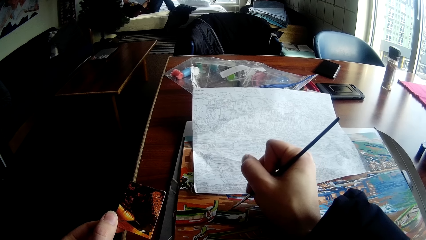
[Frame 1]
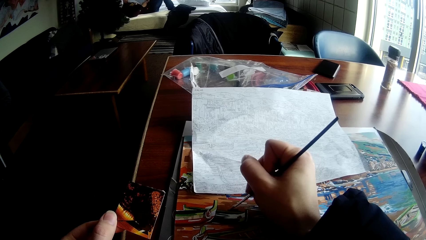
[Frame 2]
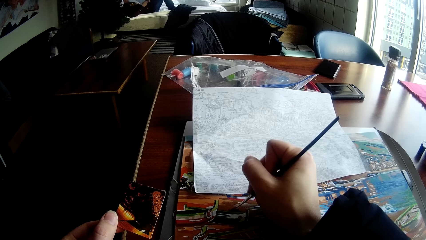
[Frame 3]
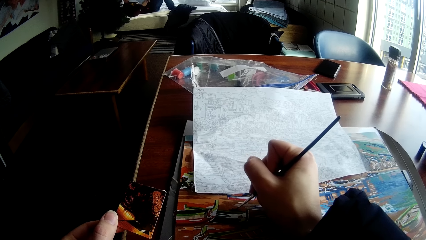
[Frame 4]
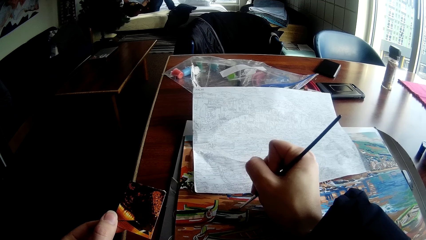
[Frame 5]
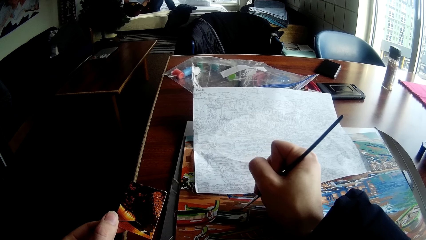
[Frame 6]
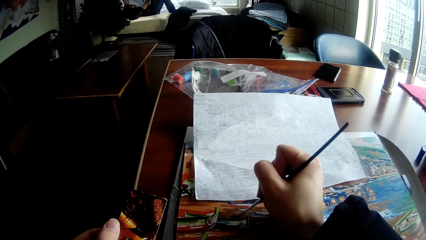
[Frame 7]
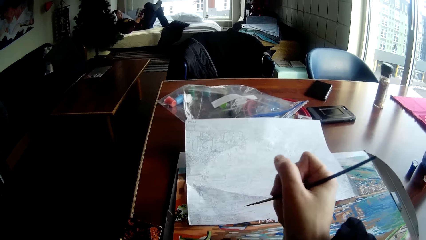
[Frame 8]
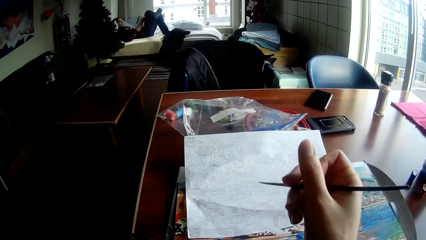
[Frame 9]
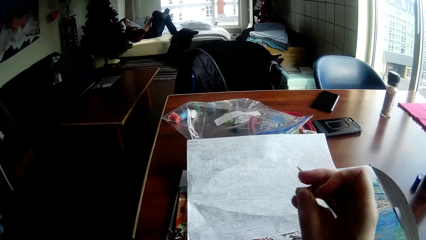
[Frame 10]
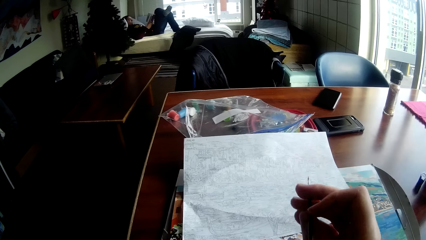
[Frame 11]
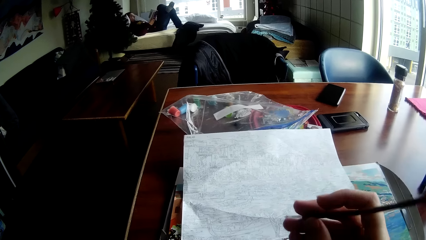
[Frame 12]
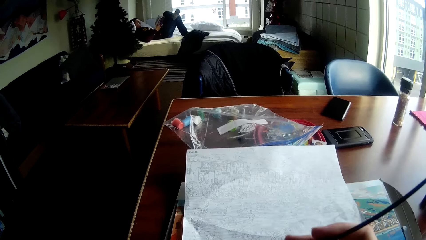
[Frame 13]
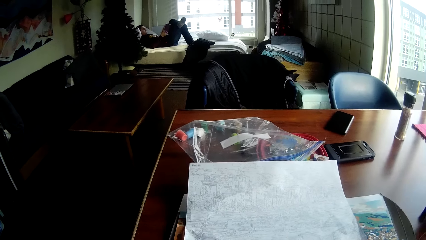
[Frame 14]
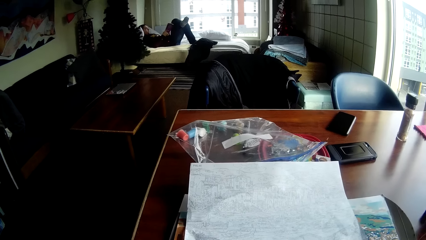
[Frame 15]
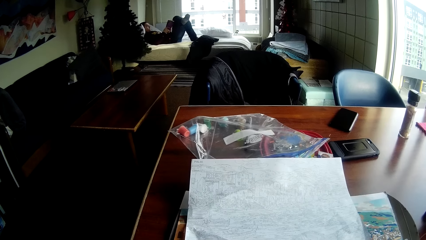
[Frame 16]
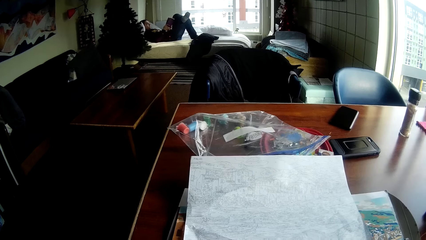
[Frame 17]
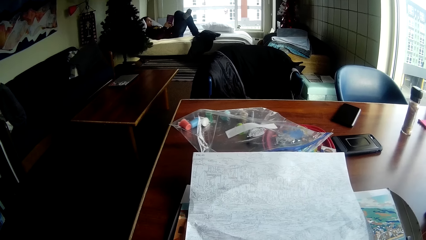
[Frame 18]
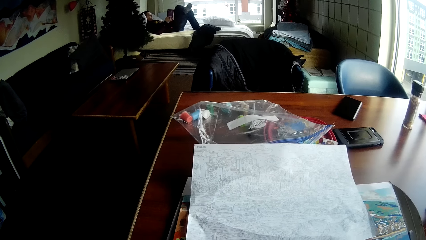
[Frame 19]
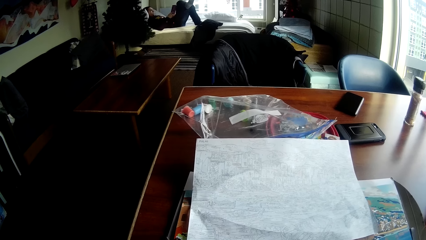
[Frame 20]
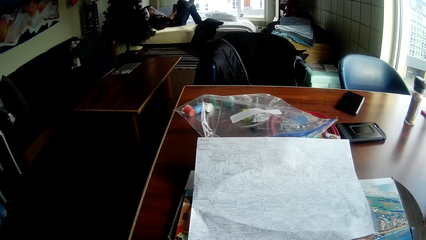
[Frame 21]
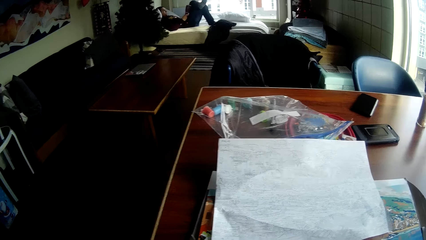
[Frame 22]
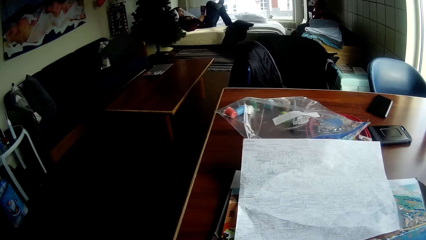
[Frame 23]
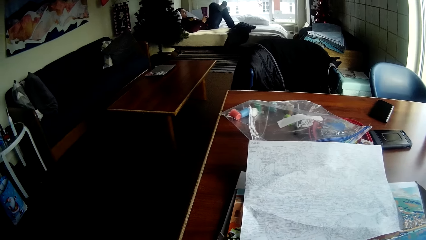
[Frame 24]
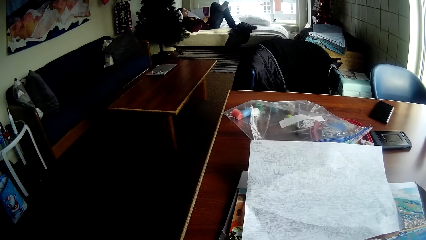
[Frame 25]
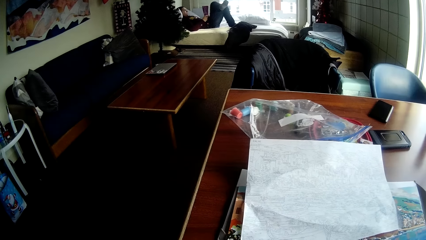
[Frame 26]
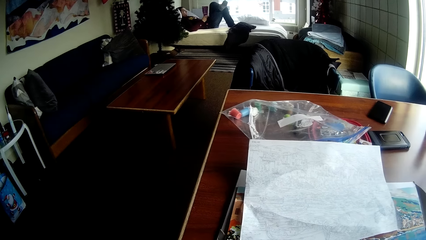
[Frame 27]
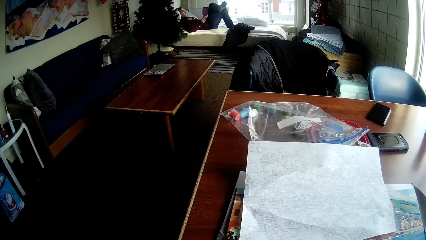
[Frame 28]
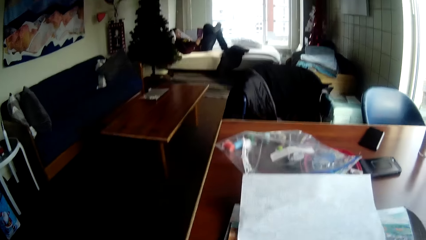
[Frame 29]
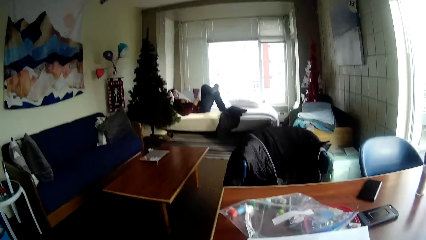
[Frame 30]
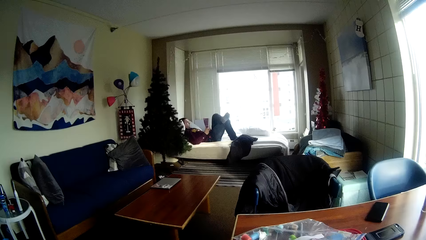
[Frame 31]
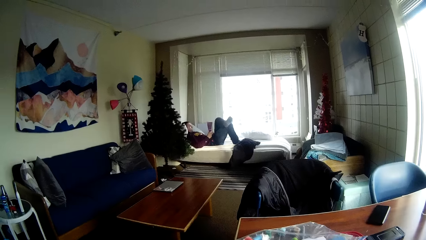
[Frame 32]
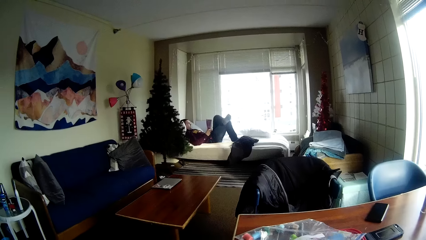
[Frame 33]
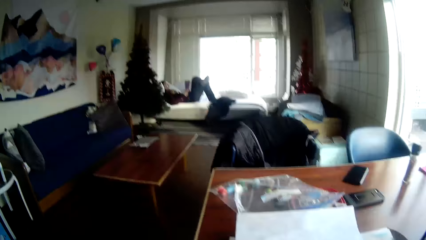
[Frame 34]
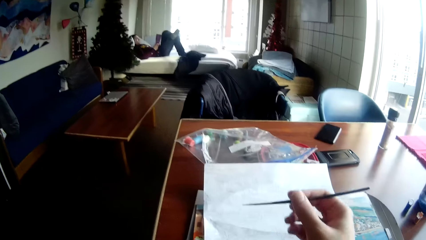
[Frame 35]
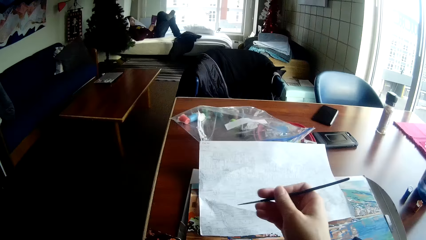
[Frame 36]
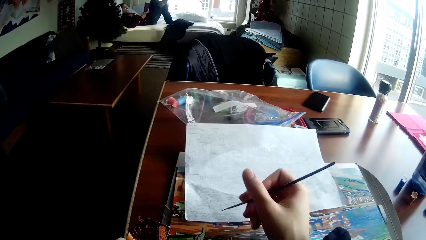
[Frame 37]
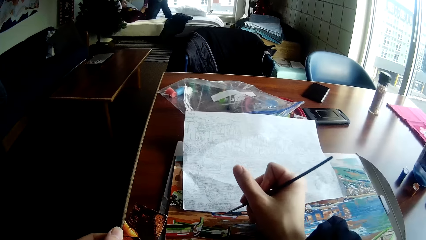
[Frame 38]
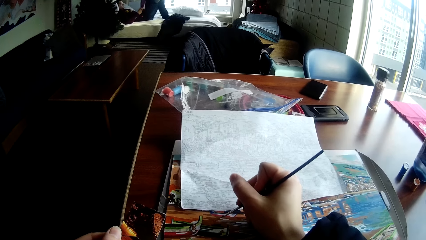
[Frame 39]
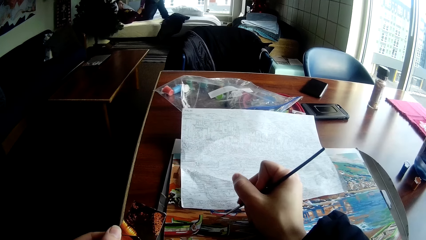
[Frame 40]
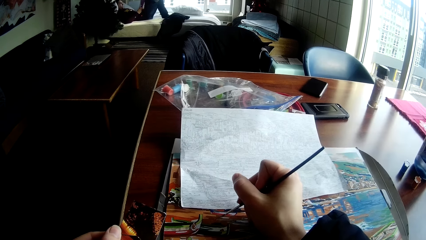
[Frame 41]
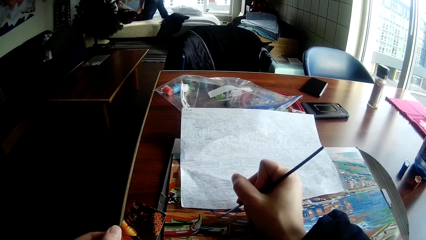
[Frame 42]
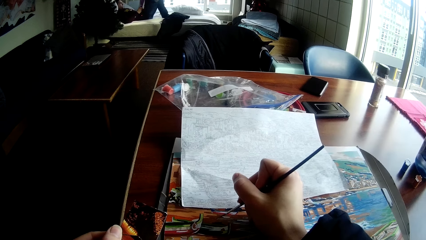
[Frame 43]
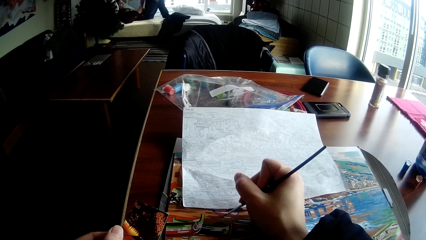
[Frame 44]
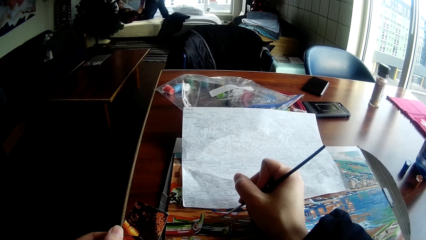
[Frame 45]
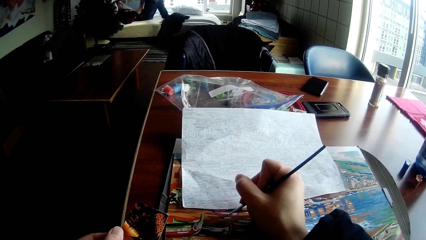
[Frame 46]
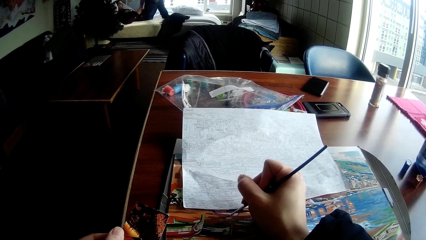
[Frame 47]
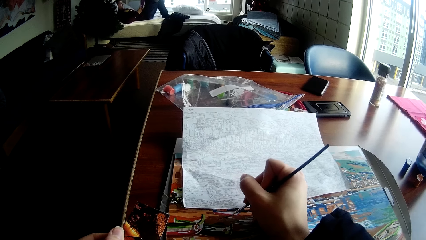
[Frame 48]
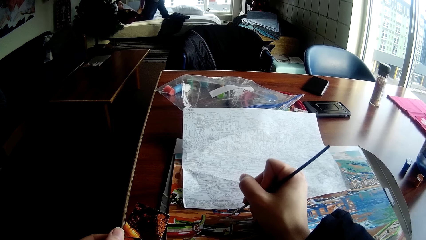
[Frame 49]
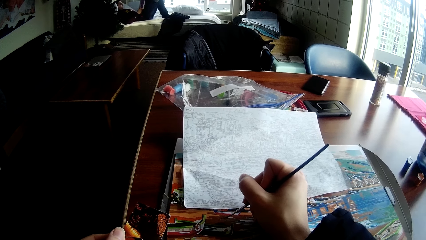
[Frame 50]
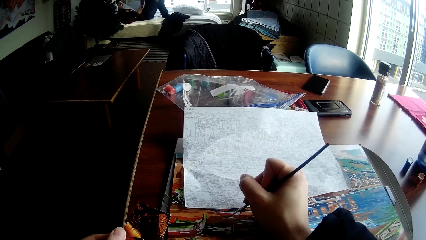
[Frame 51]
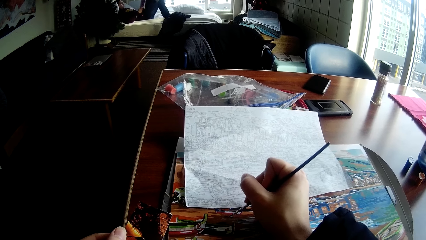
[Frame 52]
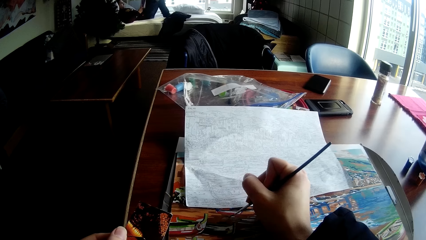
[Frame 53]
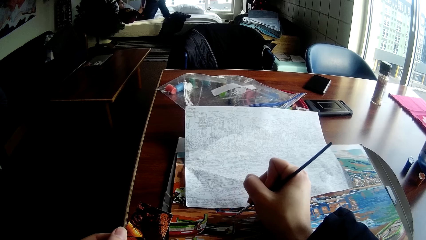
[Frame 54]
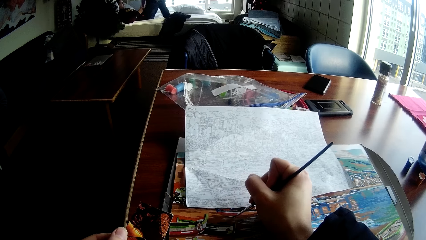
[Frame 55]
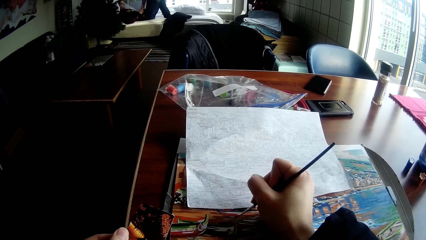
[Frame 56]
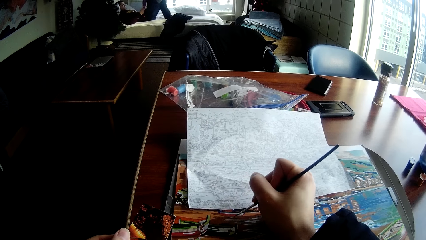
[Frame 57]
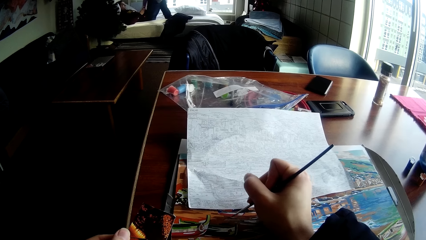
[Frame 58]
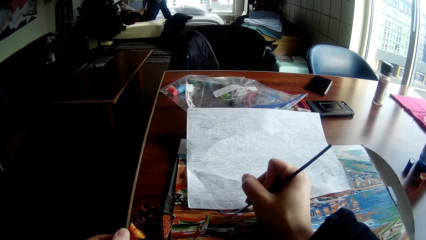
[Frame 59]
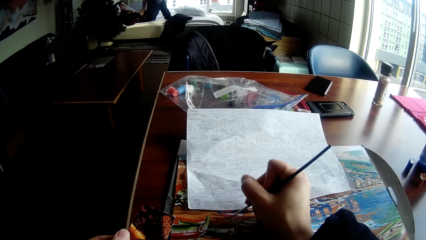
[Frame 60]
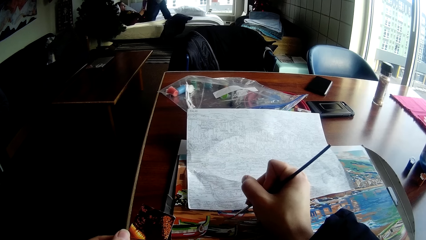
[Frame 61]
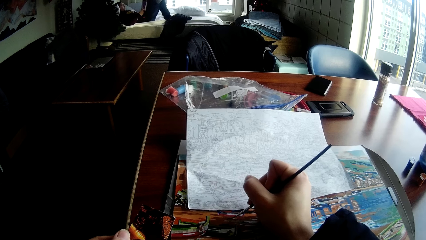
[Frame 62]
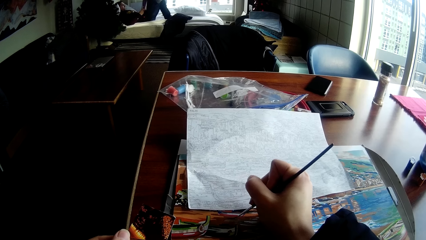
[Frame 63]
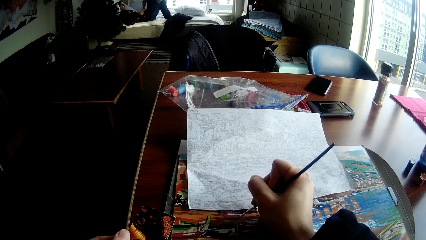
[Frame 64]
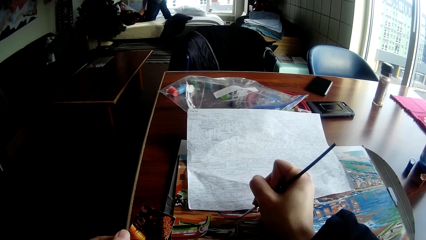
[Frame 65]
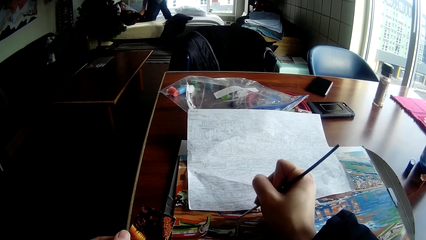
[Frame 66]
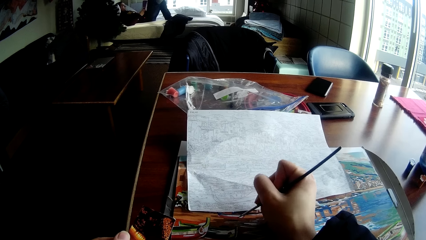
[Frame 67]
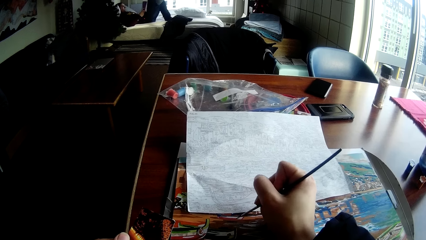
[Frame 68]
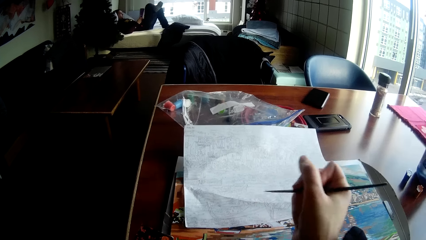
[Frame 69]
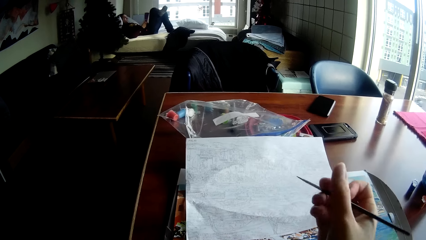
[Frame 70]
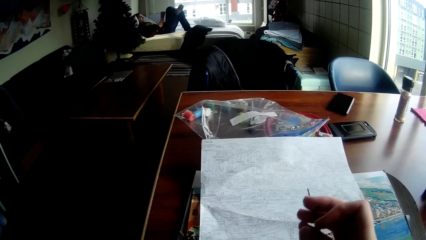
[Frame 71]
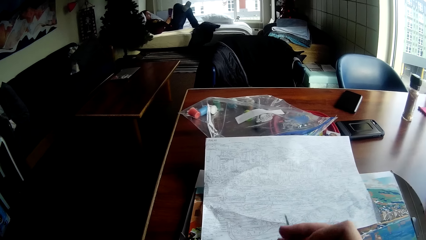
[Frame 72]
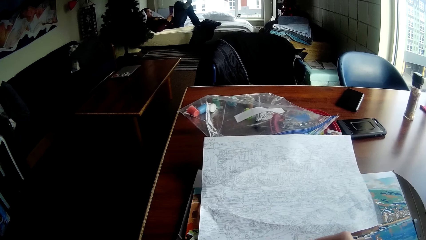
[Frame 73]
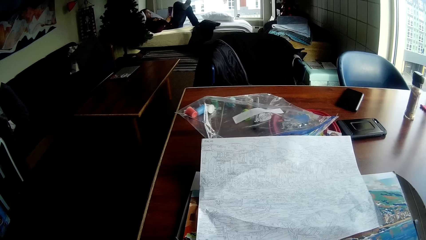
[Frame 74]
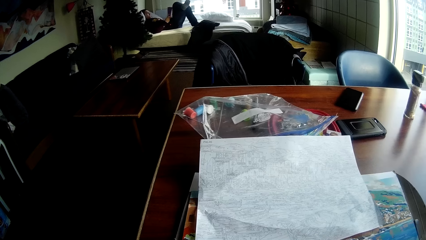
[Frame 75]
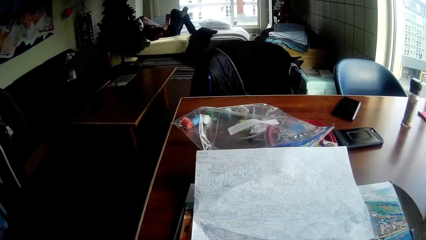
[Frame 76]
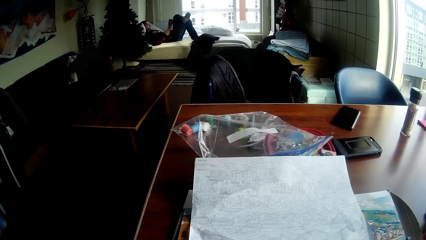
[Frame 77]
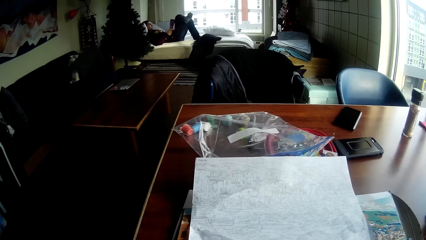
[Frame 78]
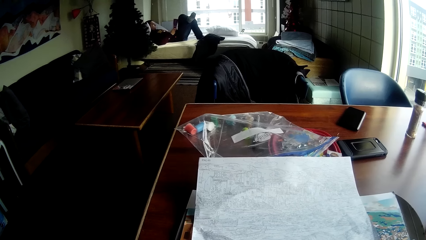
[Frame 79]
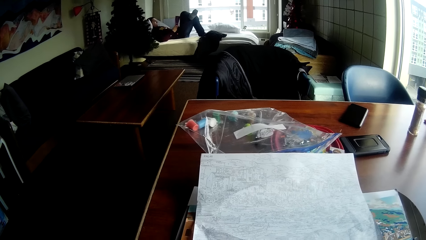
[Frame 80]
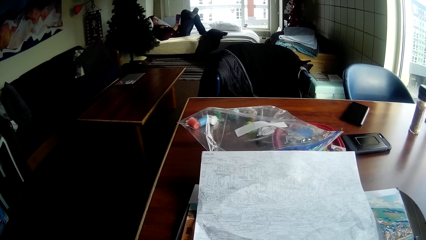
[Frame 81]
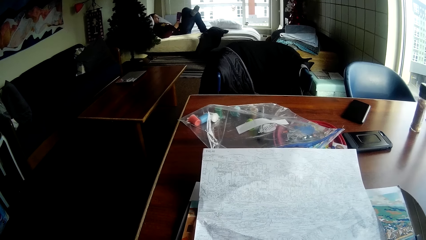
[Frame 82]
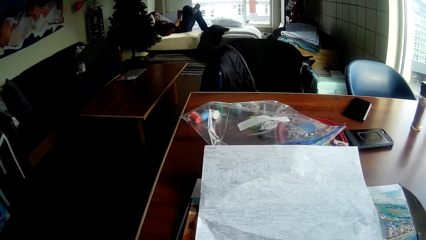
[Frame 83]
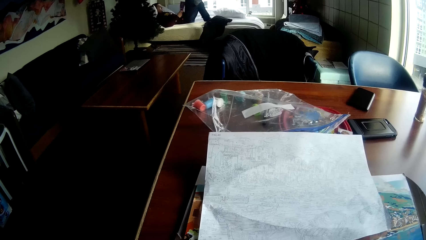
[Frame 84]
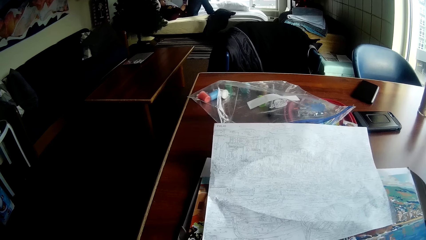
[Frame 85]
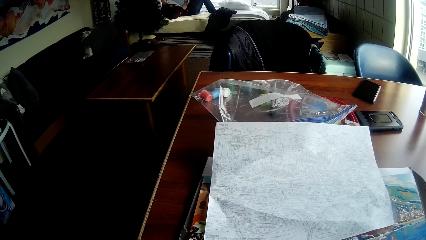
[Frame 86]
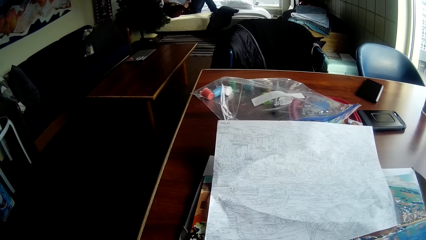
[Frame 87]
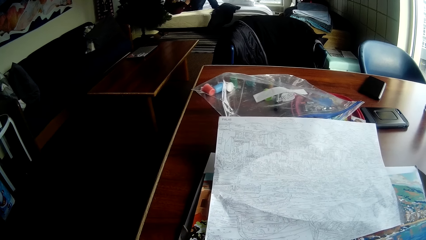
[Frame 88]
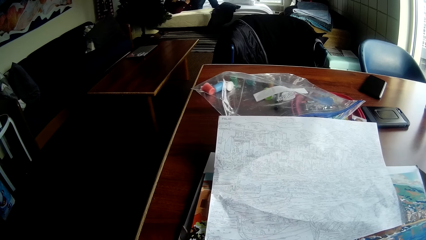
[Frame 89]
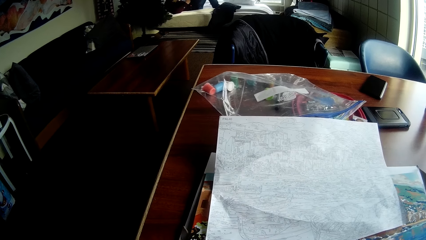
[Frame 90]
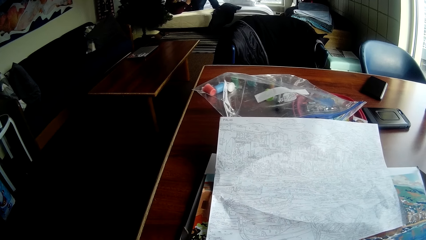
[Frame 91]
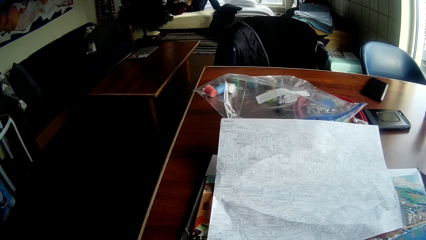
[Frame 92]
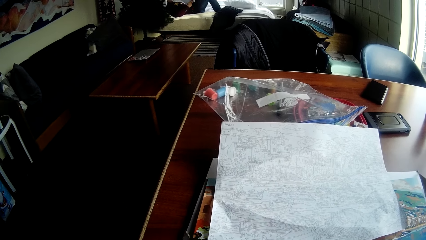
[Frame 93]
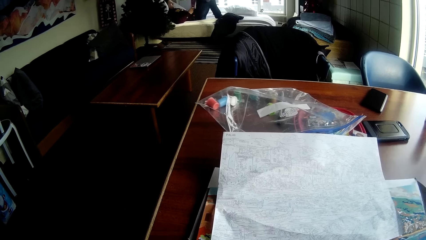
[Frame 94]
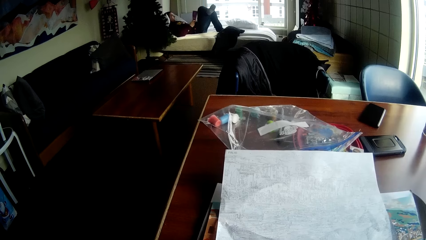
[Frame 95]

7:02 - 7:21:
The camera wearer paints the drawing on the table with the painting brush in his right hand.
